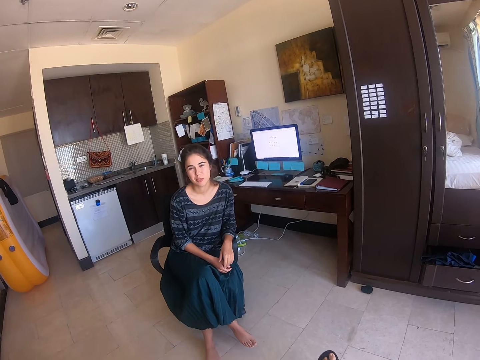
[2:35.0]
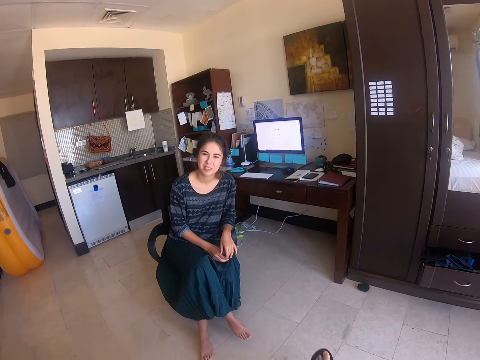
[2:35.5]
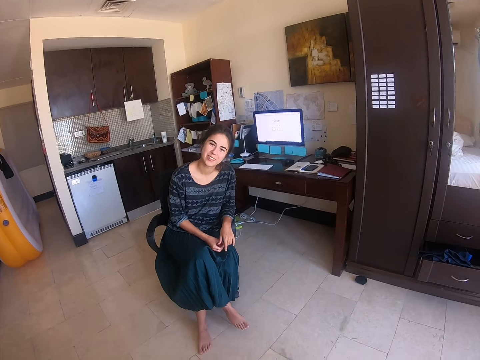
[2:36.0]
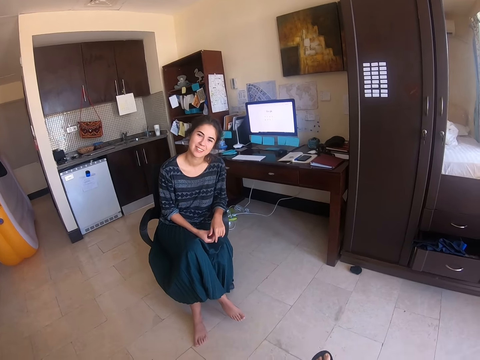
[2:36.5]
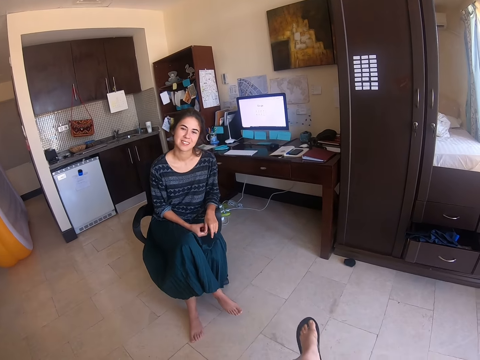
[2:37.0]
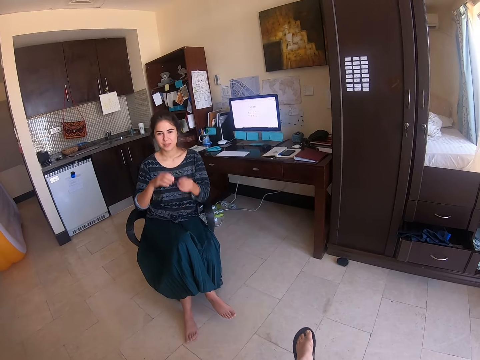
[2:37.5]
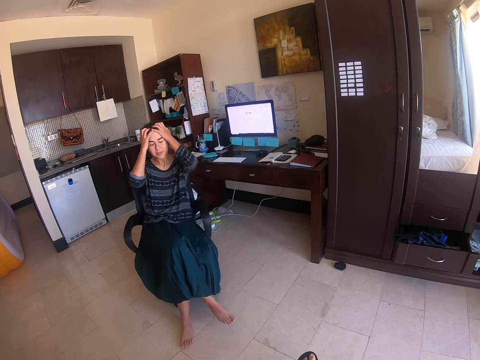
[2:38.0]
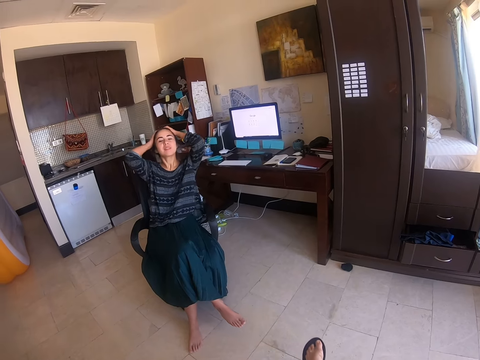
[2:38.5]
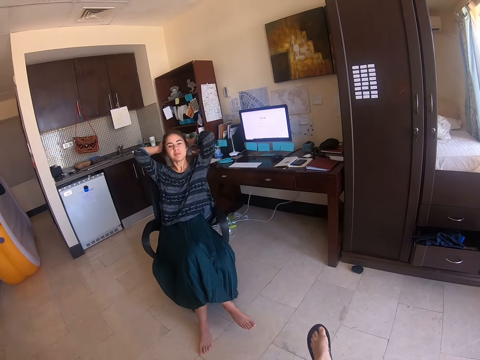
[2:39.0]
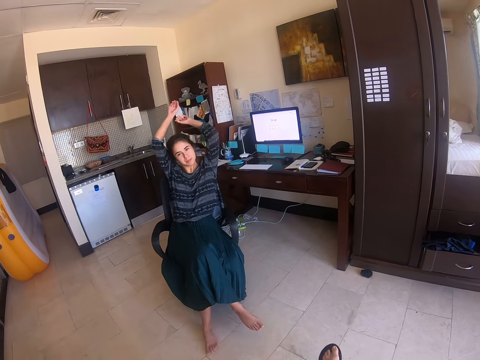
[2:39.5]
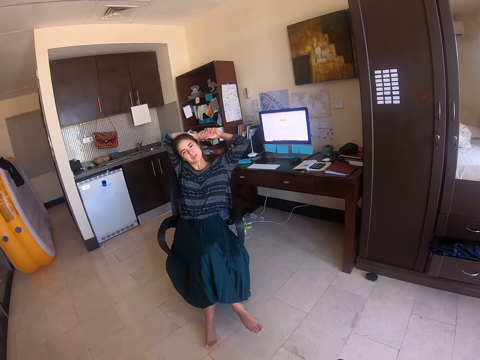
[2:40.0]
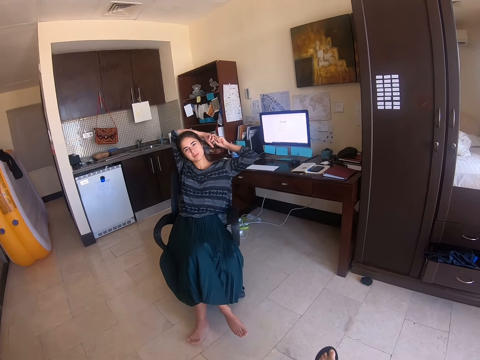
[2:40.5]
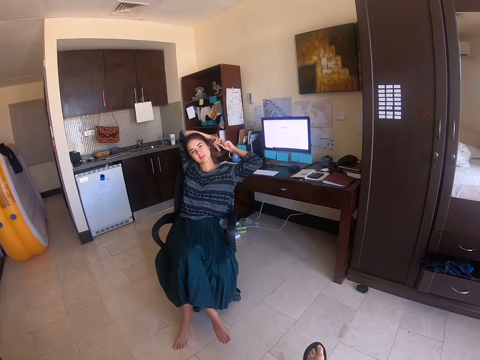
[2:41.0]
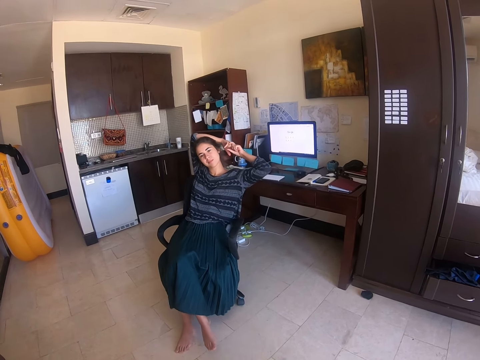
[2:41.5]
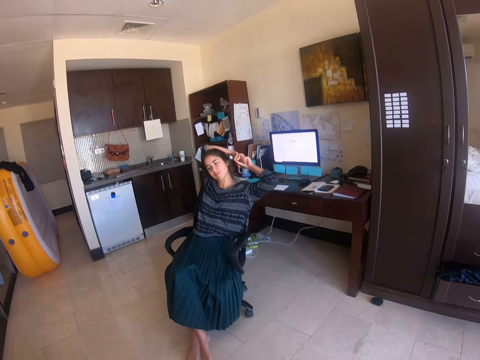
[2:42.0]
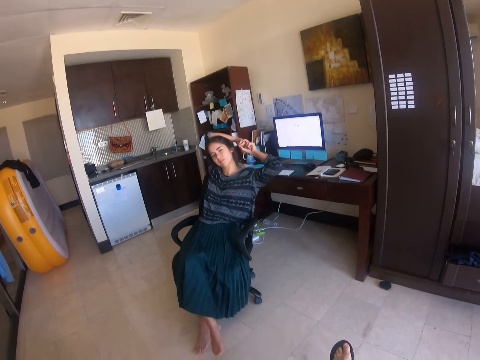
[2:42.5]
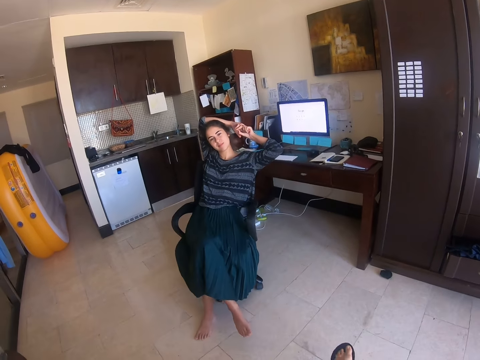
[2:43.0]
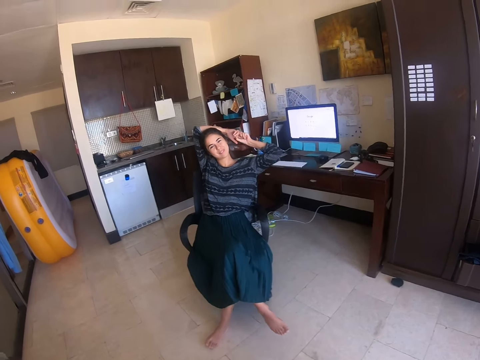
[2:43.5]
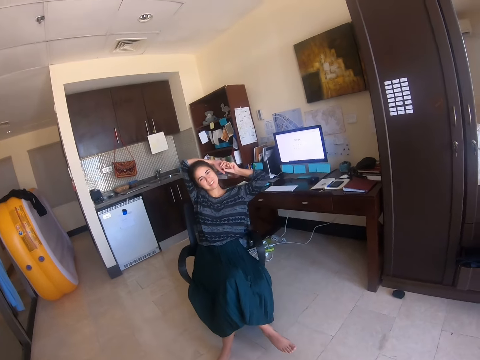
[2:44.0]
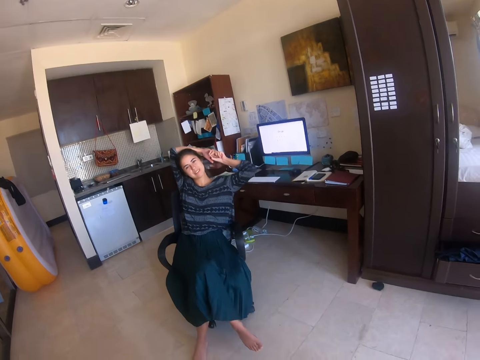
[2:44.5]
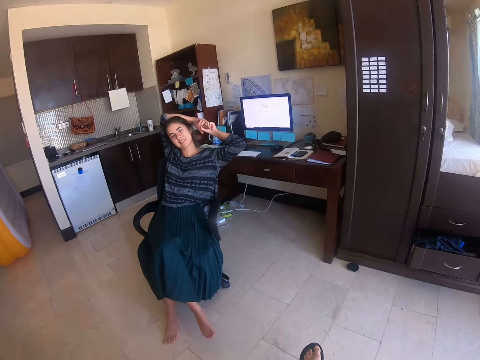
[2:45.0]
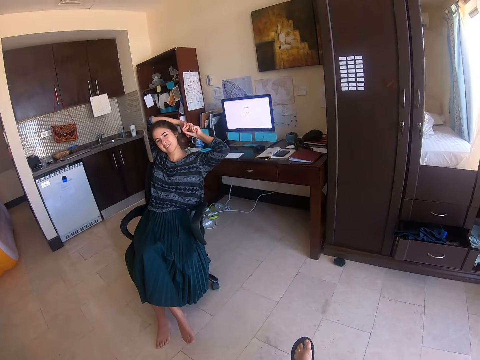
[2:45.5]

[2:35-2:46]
The woman straightens the hair. She holds her hair, puts hands on the head and swings on a chair.

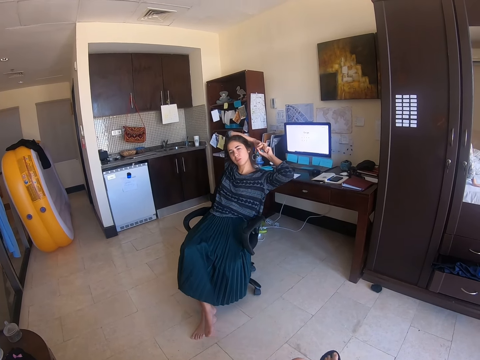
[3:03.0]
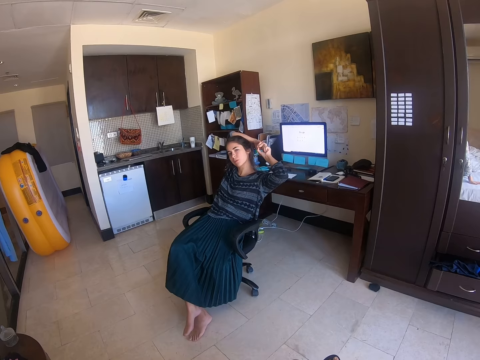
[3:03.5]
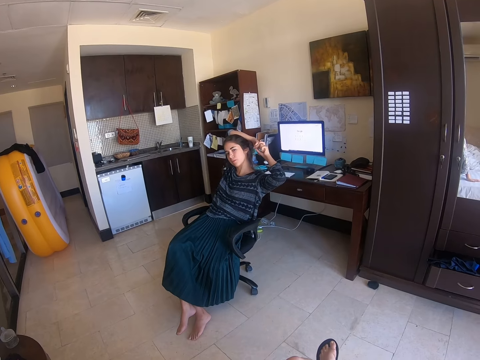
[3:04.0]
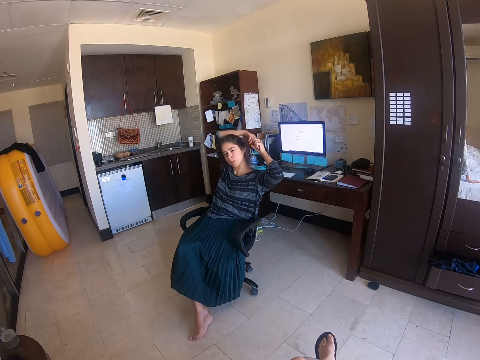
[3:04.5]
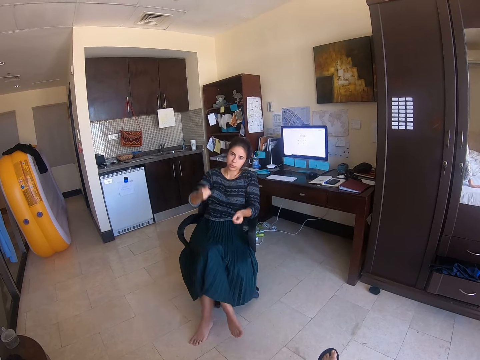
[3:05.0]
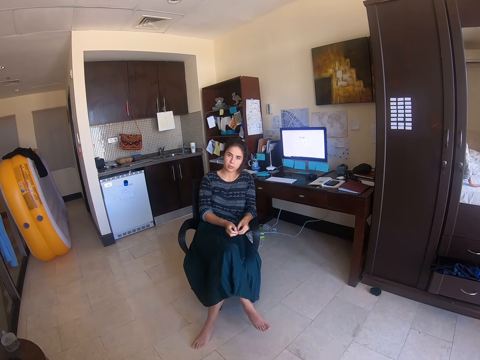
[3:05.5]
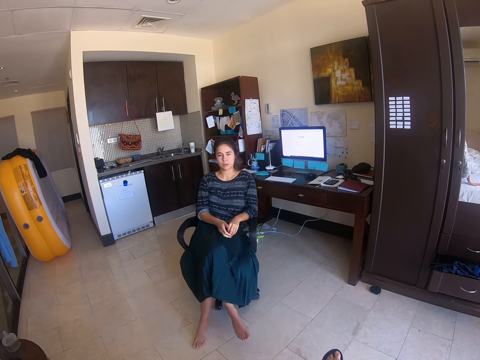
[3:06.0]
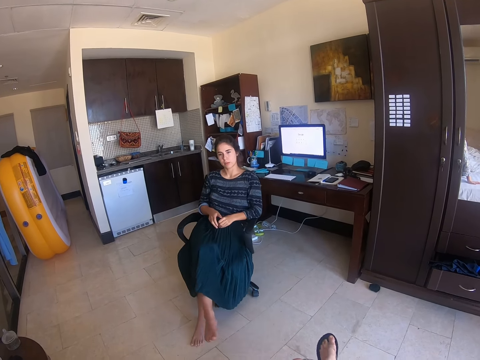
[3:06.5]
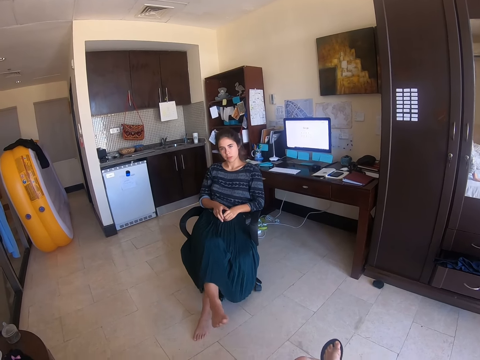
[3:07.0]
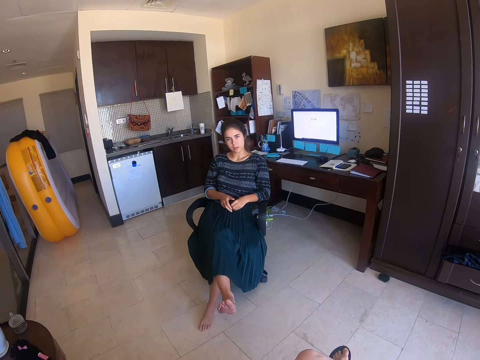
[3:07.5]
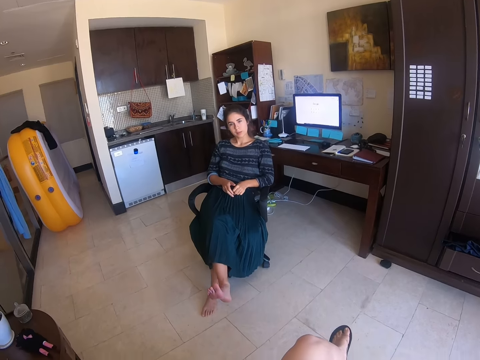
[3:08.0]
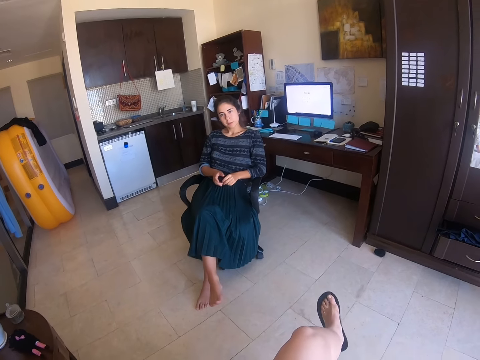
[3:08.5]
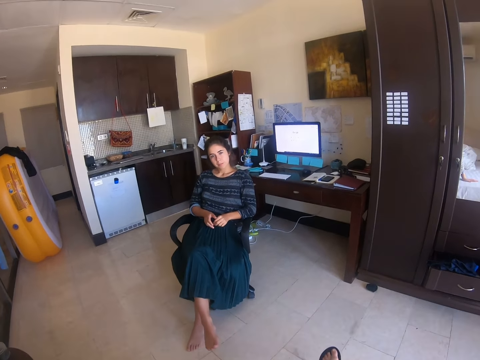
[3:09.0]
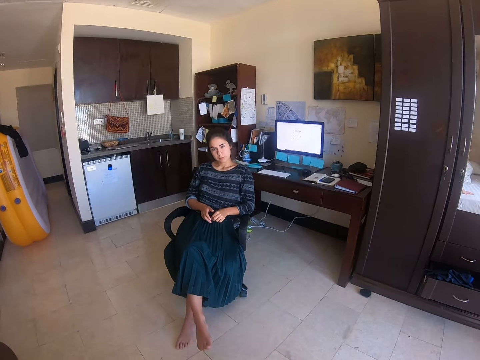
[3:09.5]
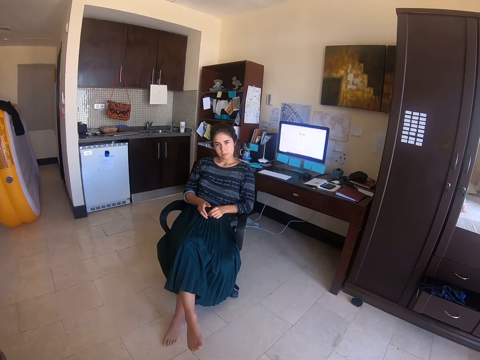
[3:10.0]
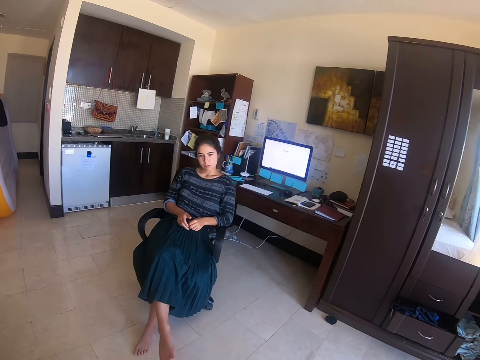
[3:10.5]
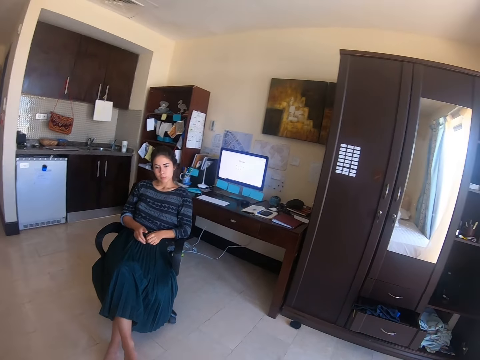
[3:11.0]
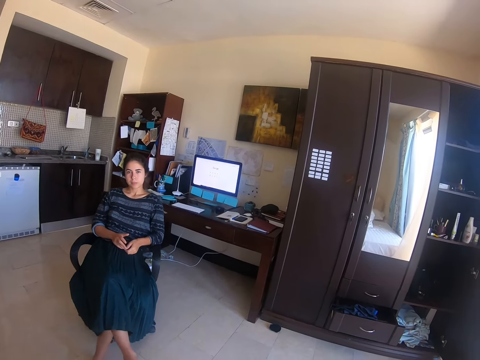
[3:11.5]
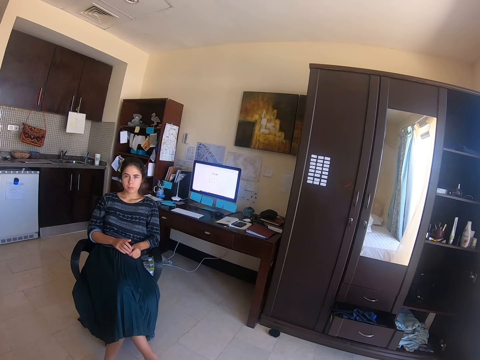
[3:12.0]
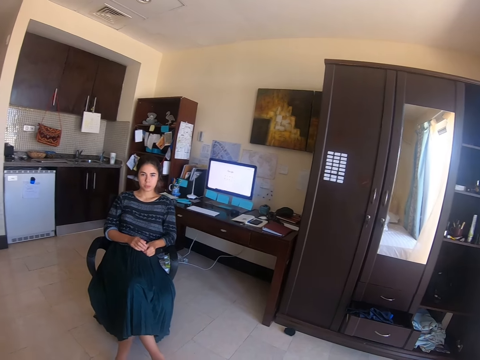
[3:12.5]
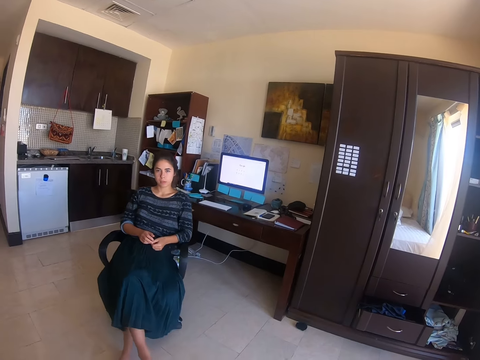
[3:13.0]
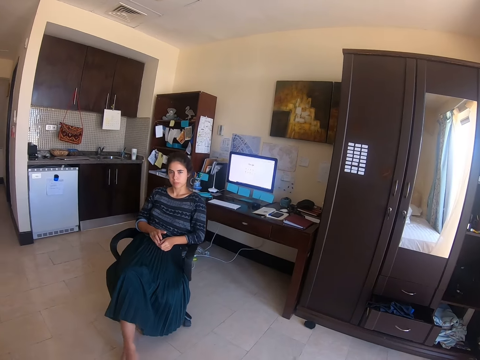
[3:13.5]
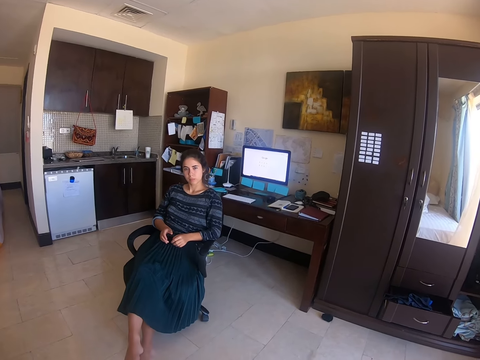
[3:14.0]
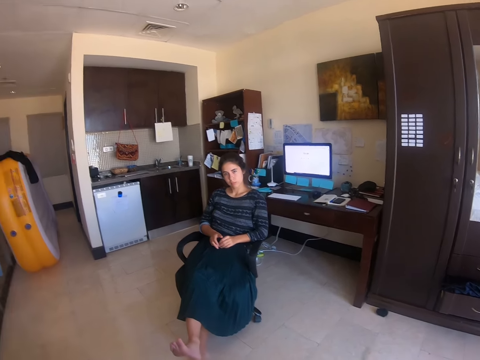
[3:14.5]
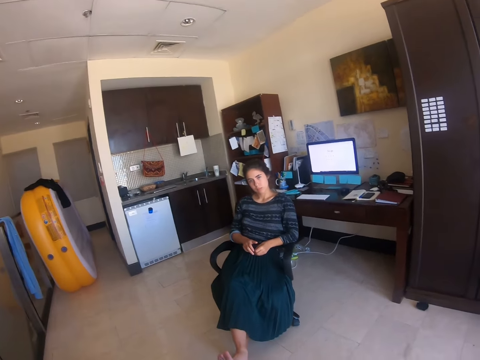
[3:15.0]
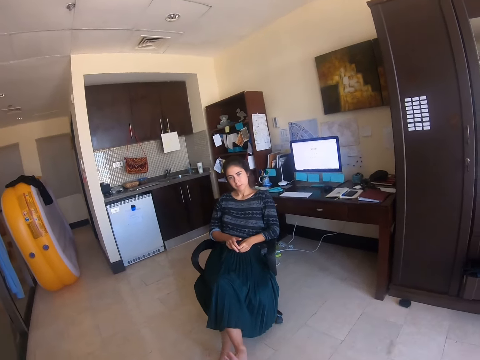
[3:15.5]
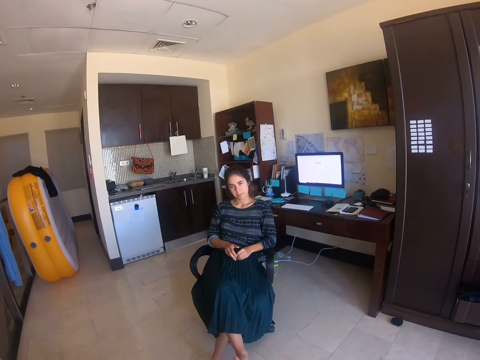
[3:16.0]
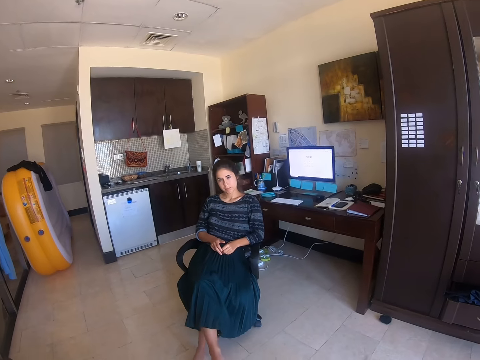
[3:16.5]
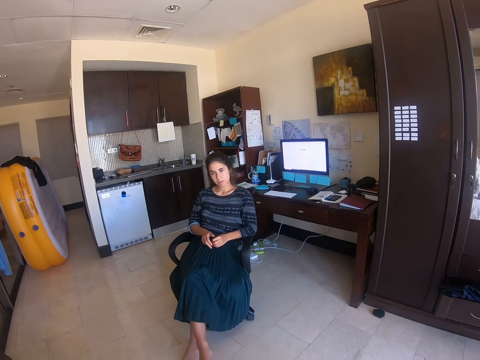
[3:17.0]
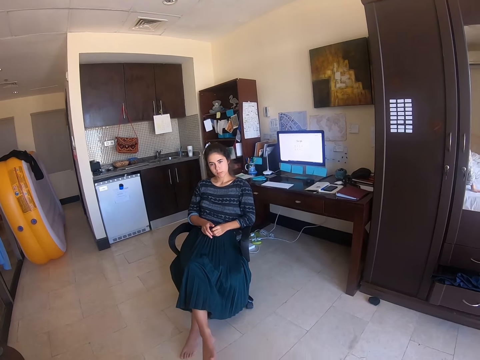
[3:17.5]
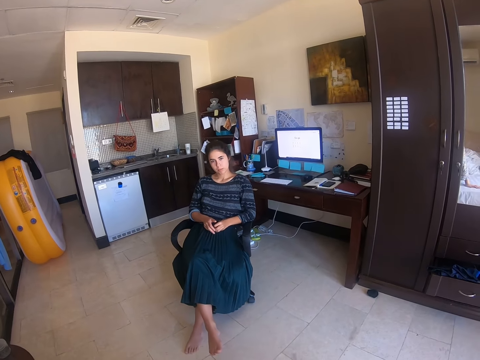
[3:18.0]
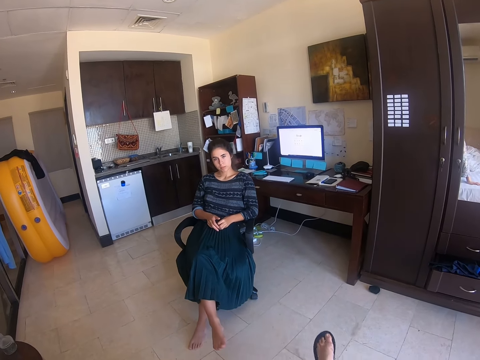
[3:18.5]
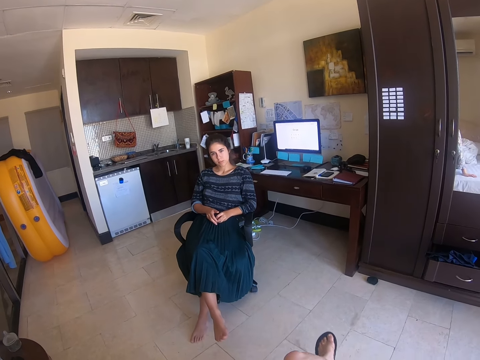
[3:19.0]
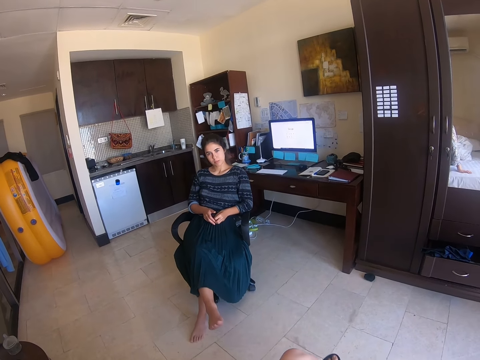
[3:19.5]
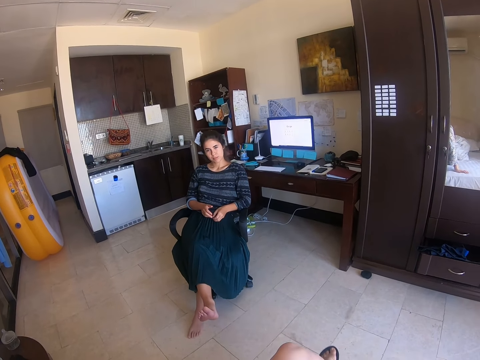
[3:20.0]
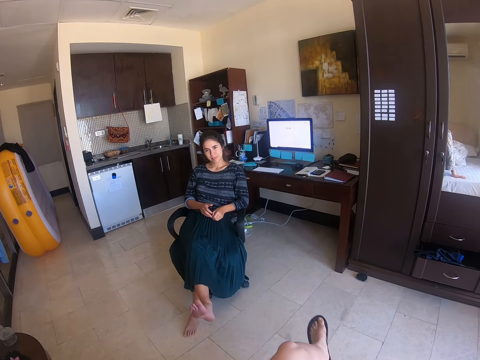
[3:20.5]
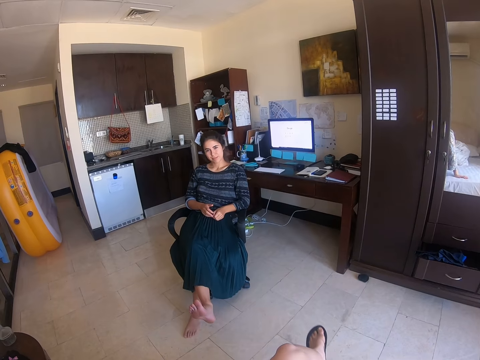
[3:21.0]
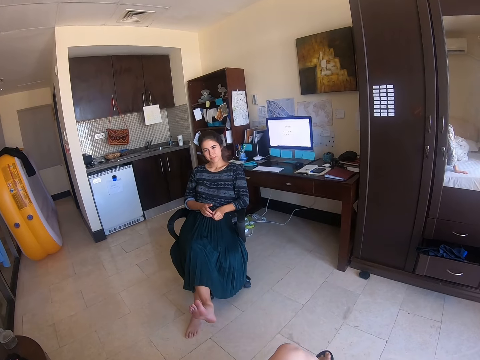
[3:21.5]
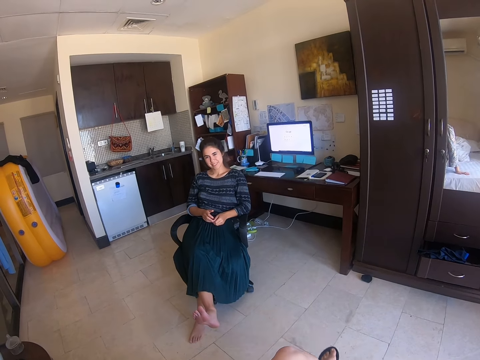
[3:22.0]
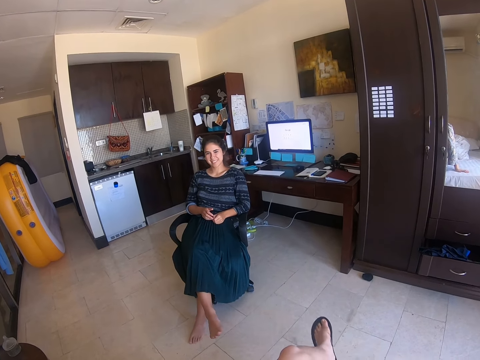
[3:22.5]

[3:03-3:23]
The woman removes the hands from the head. She sways the leg and lifts a leg.
